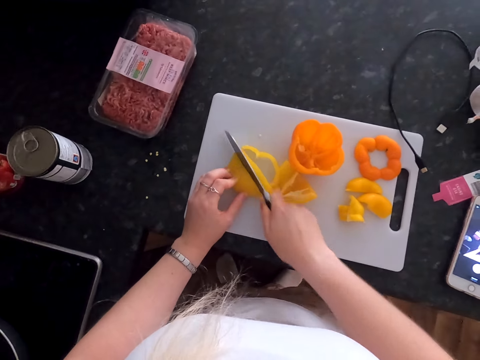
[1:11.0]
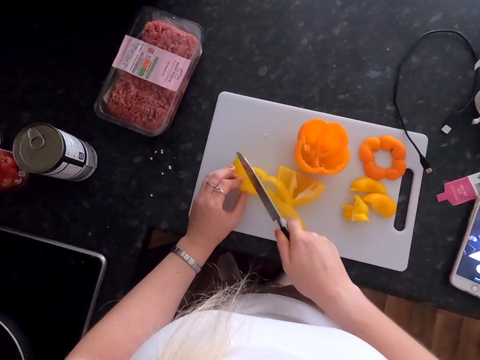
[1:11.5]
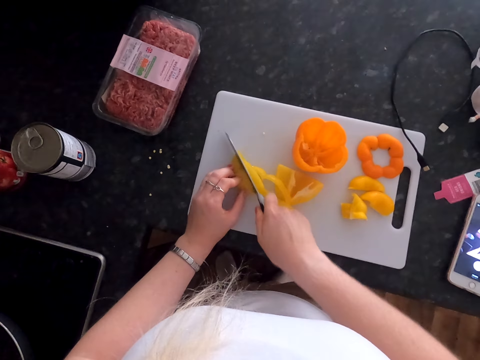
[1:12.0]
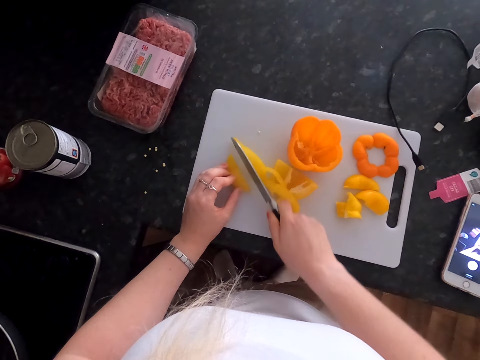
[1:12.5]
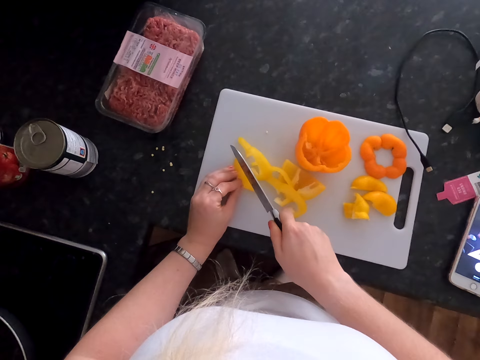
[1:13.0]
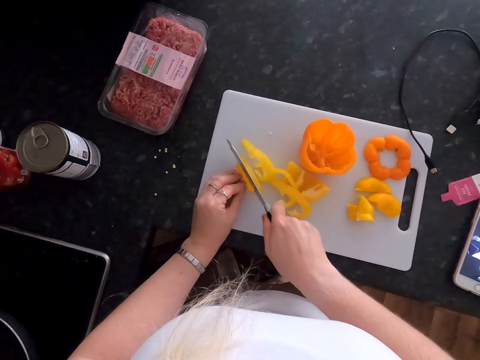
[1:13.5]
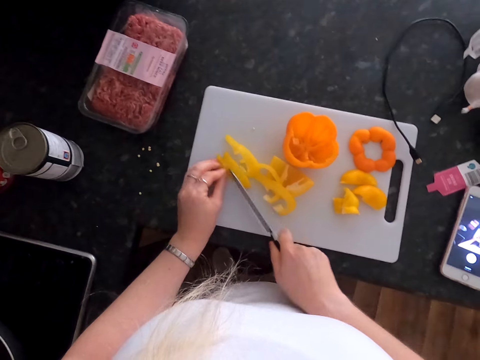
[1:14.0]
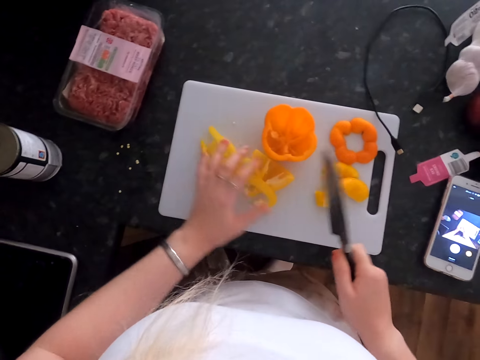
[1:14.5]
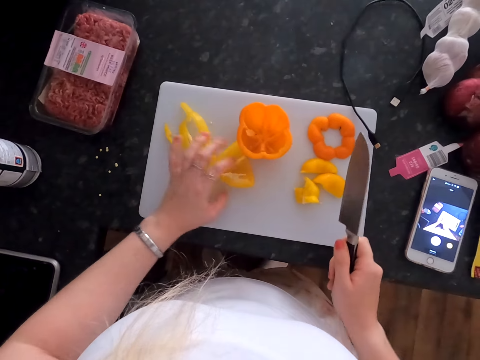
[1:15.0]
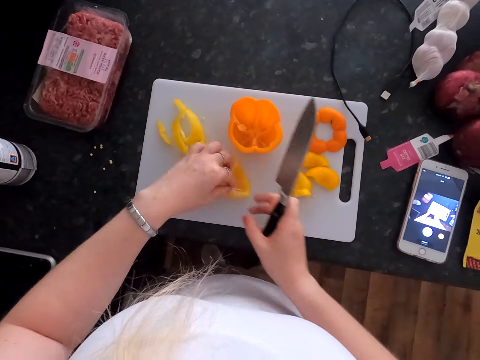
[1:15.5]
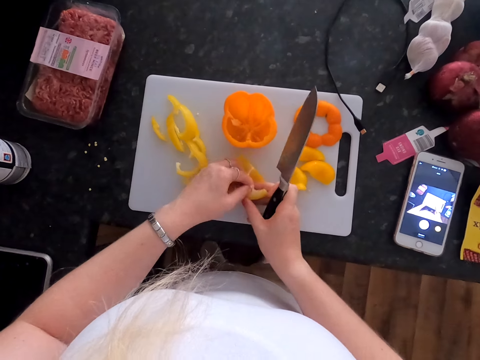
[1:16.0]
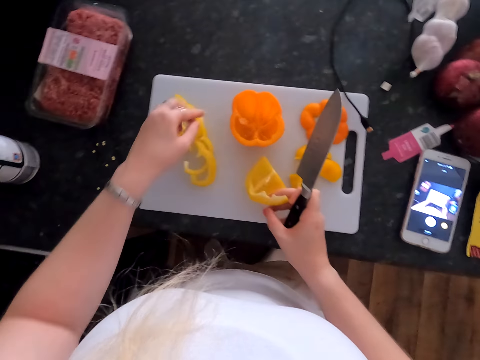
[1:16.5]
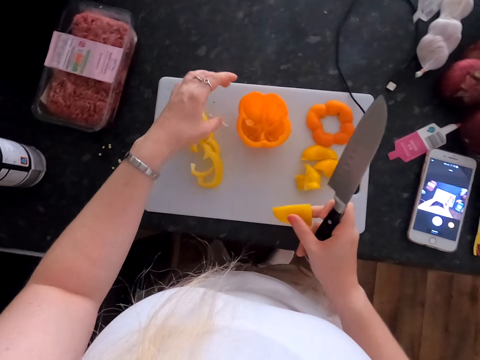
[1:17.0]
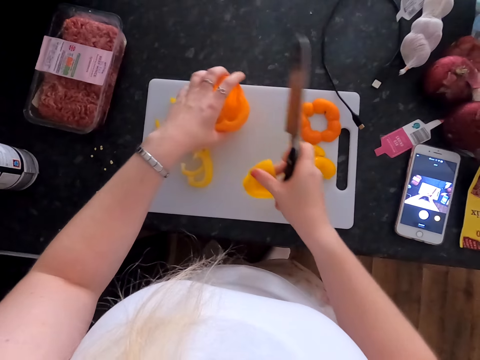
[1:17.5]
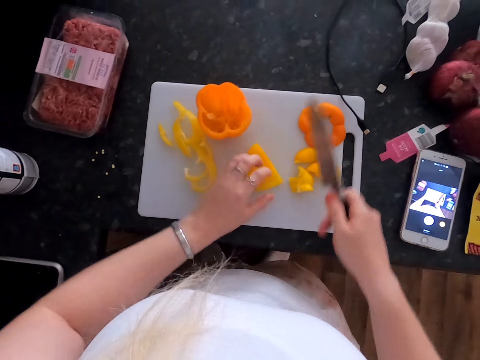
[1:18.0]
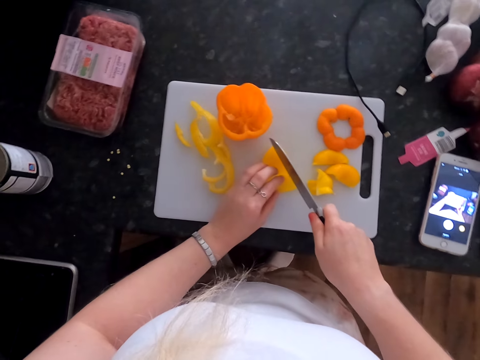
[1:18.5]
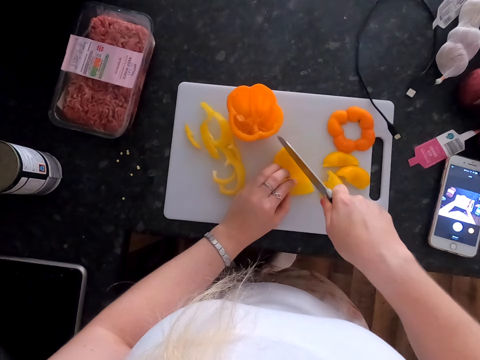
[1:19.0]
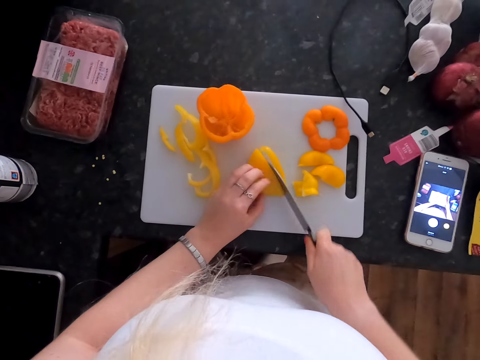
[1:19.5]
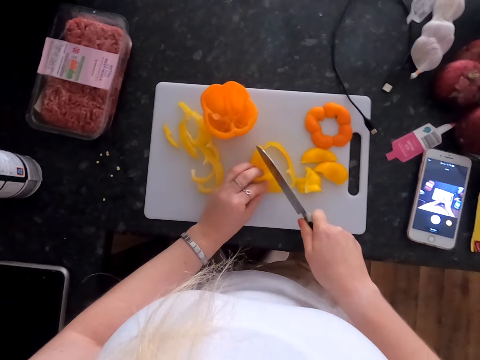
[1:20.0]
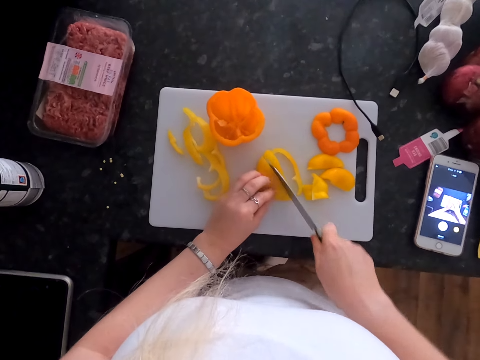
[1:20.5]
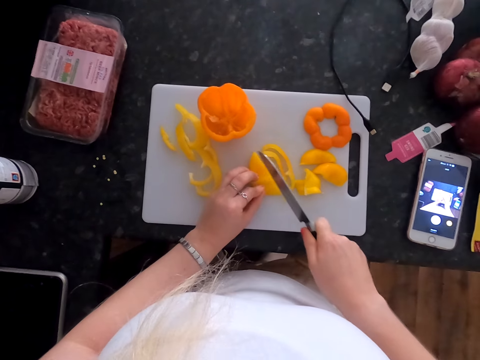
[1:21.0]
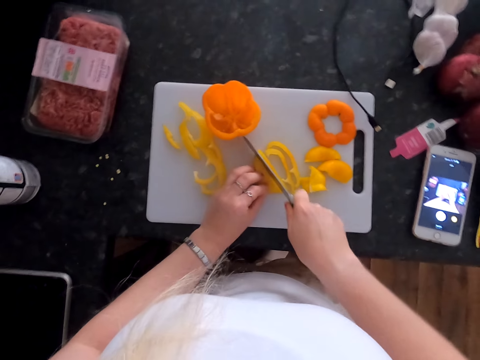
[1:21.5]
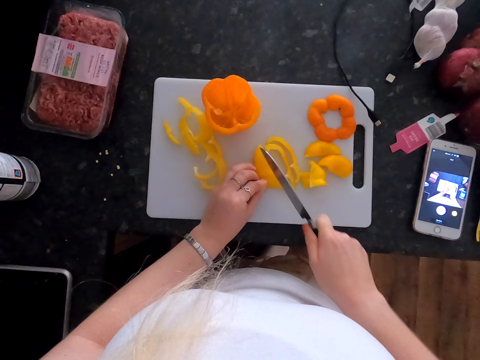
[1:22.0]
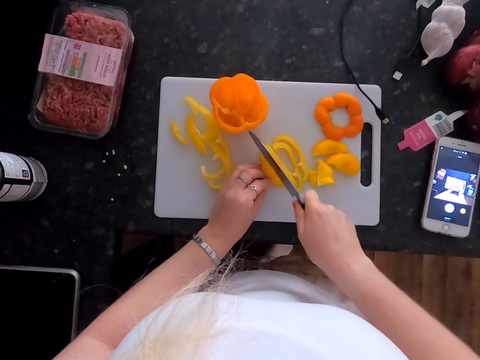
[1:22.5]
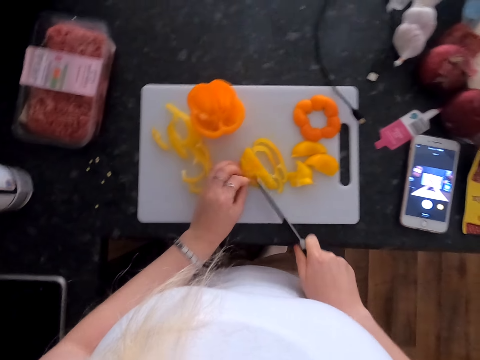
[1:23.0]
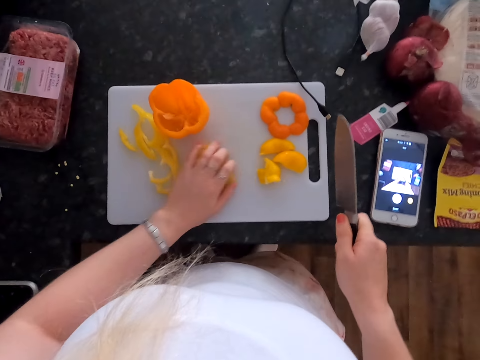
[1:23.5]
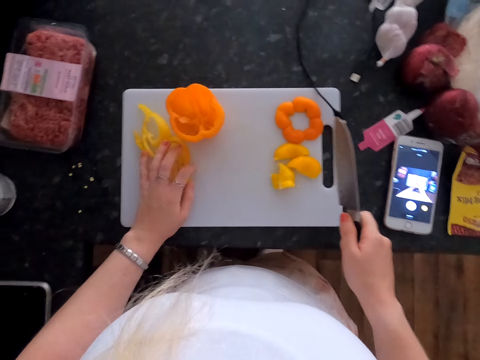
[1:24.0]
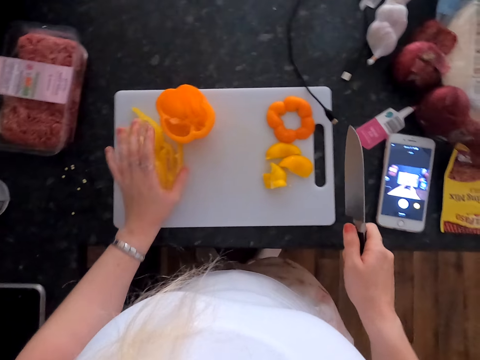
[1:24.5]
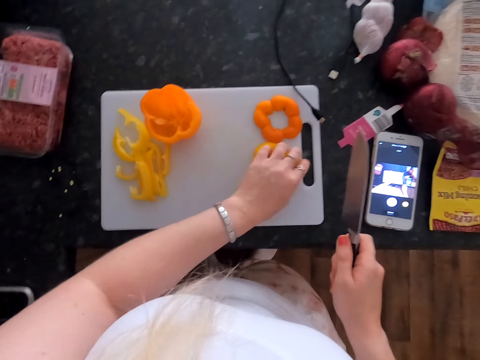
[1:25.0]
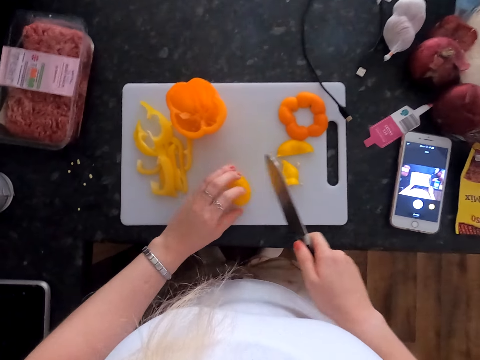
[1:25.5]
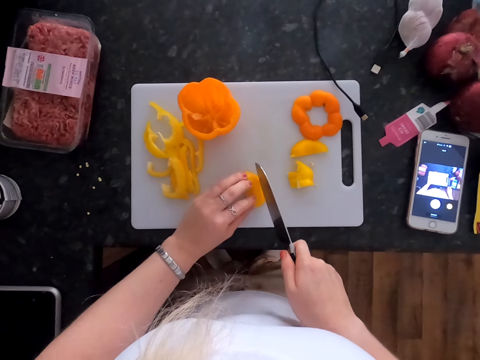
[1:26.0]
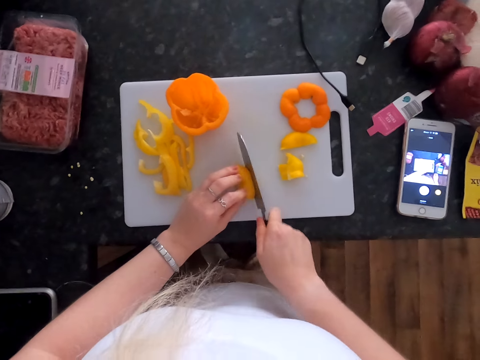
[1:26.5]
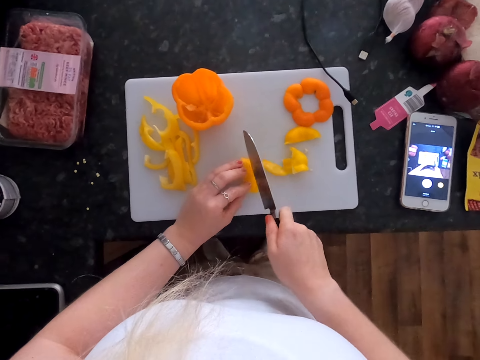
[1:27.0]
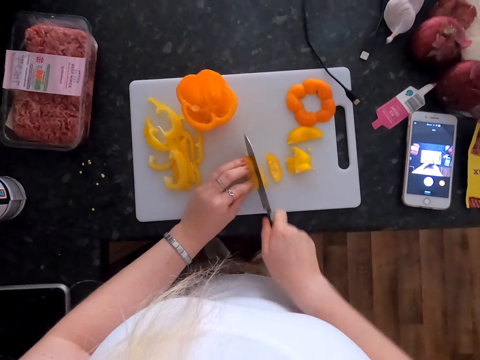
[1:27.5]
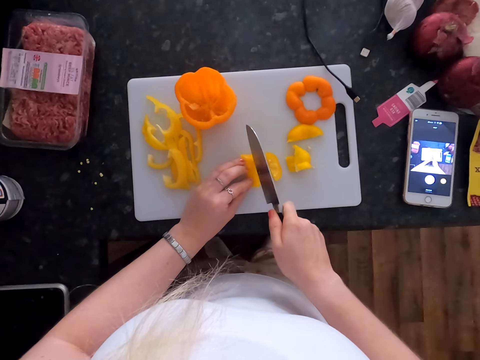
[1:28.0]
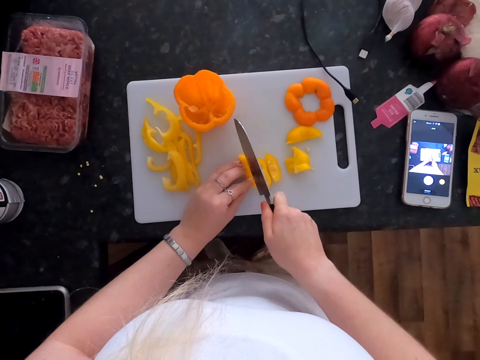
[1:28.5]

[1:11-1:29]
The camera wearer moves the bell pepper. They take the bell pepper. They touch the inner part of the bell pepper. They drop the inner part of the bell pepper. They move the bell pepper. They drop the bell pepper. They hold the bell pepper. They cut the bell pepper. They move the bell pepper. They pick up the bell pepper. They put the bell pepper down. They cut the bell pepper.

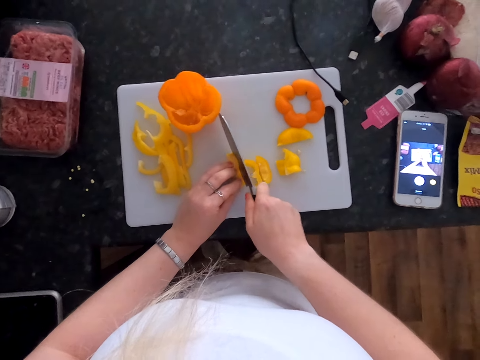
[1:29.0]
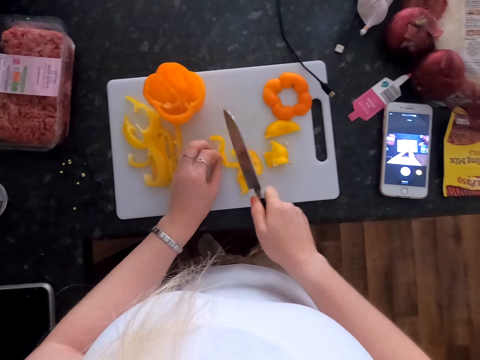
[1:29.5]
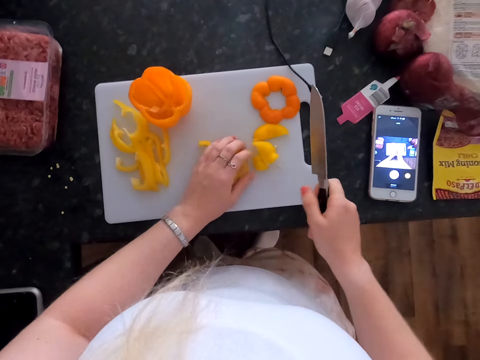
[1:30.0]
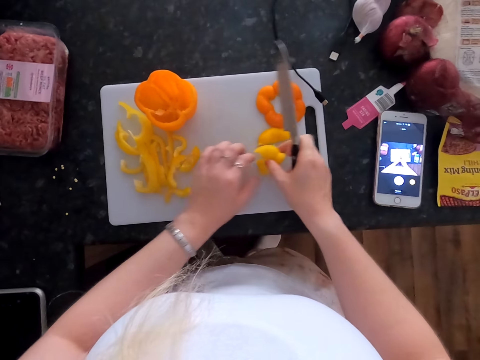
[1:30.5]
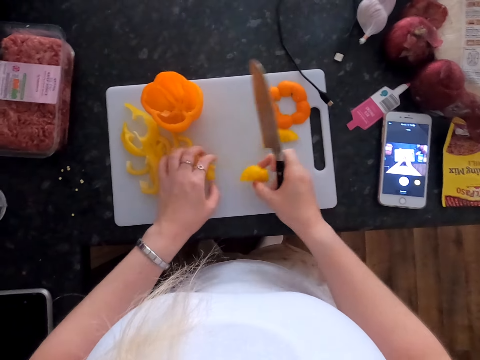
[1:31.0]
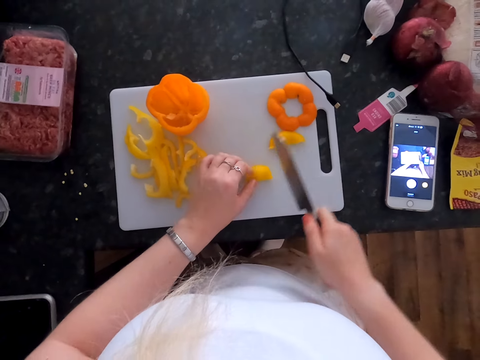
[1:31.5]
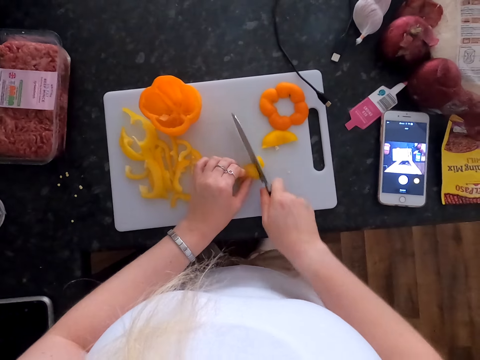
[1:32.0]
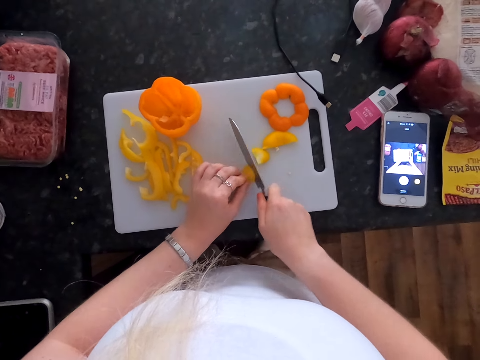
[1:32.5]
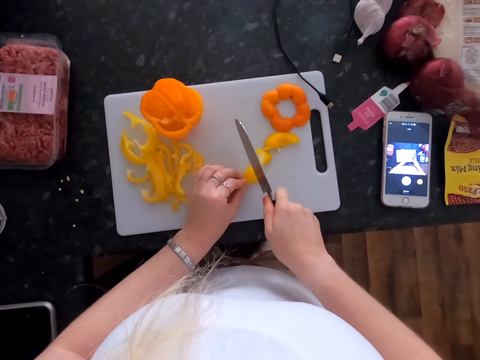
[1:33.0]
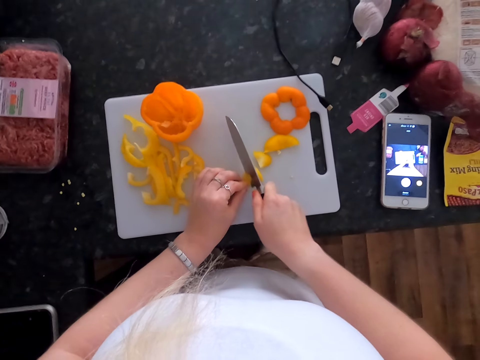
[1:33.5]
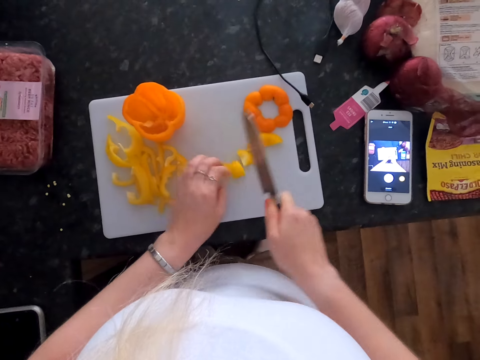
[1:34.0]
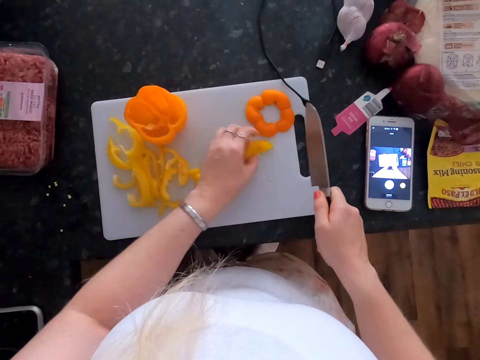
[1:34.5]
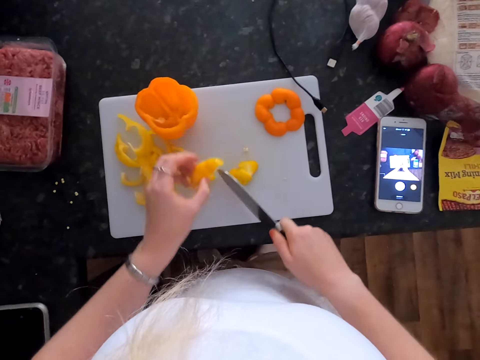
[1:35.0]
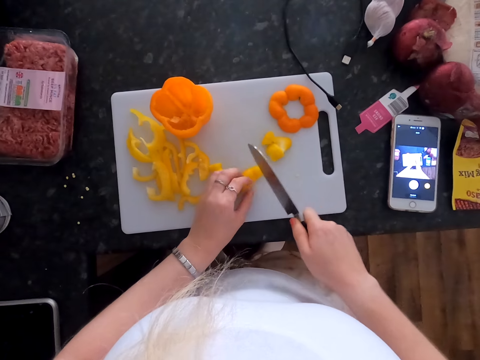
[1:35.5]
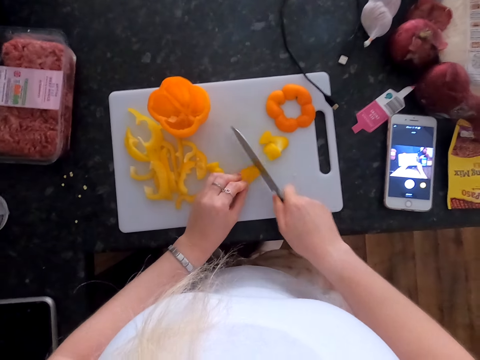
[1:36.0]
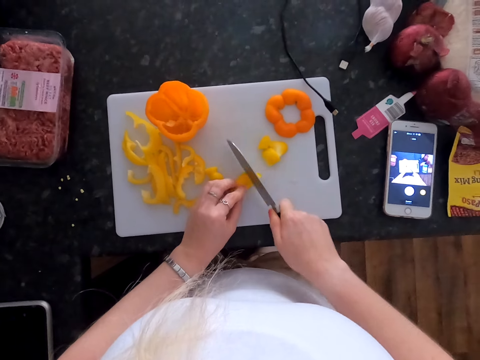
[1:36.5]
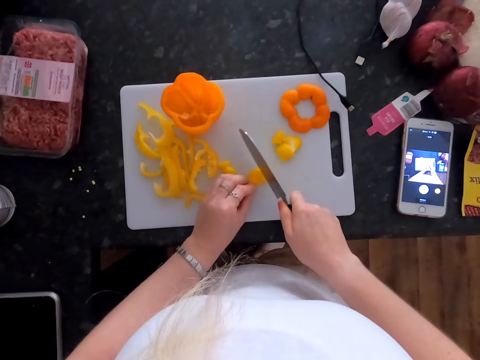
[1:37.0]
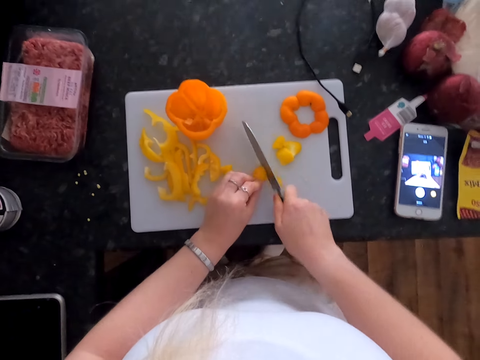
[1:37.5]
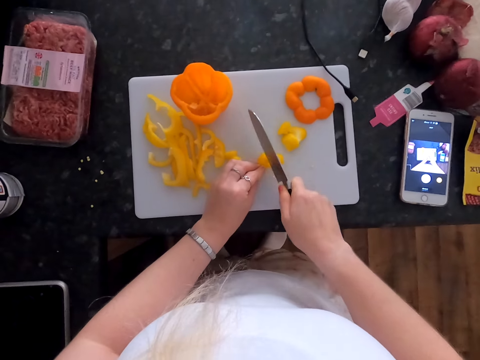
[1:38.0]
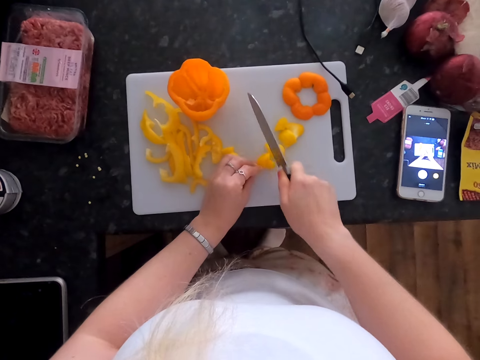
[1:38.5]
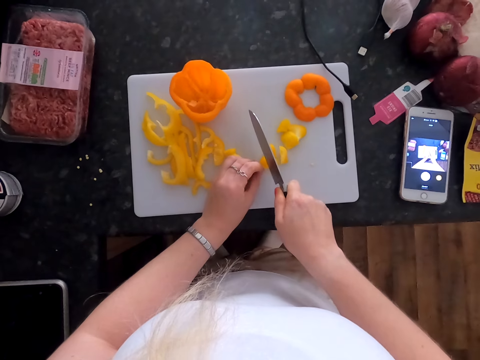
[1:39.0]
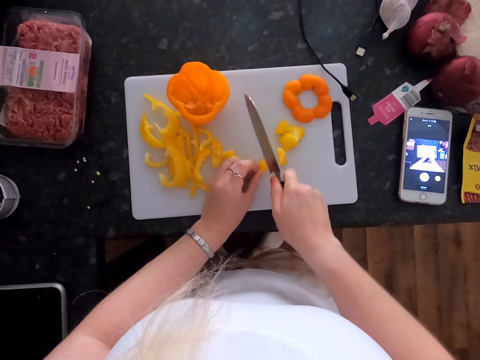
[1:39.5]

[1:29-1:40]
The camera wearer moves the bell pepper. They pick up the bell pepper. They move the bell pepper. They drop the bell pepper. They cut the bell pepper. They pick up the bell pepper. They move the bell pepper. They cut the bell pepper.
